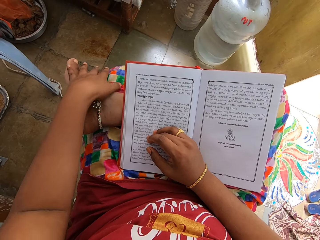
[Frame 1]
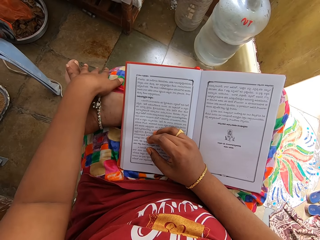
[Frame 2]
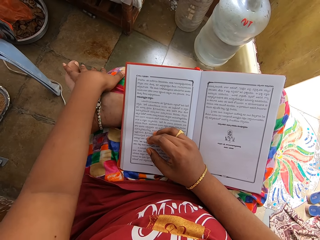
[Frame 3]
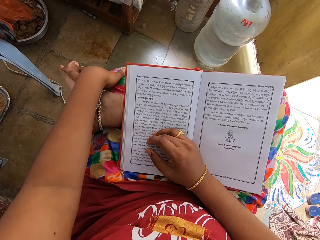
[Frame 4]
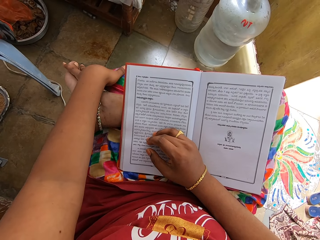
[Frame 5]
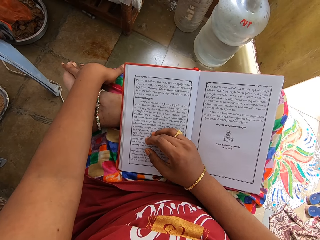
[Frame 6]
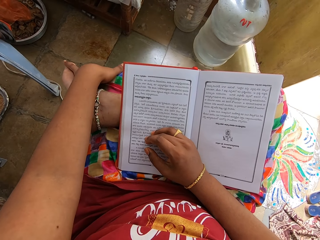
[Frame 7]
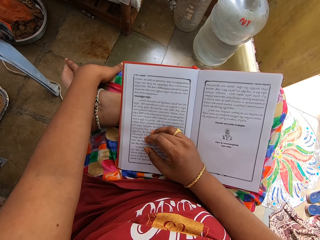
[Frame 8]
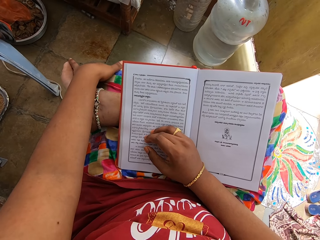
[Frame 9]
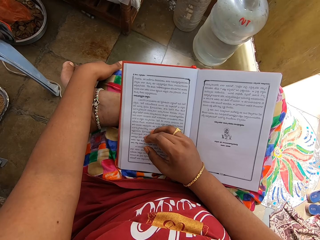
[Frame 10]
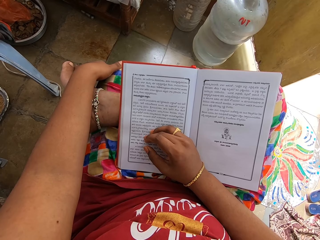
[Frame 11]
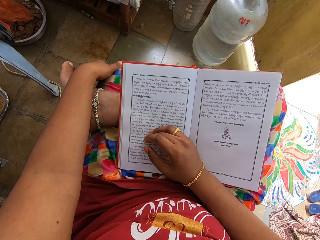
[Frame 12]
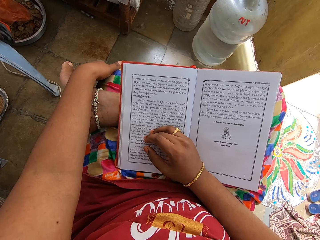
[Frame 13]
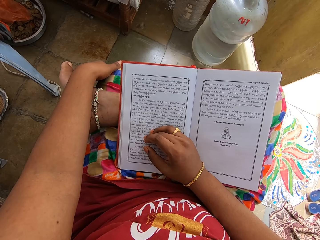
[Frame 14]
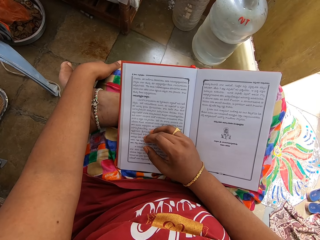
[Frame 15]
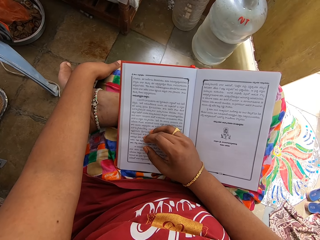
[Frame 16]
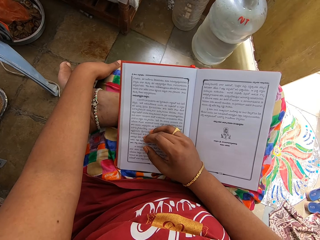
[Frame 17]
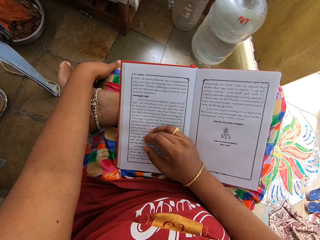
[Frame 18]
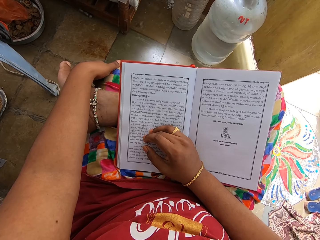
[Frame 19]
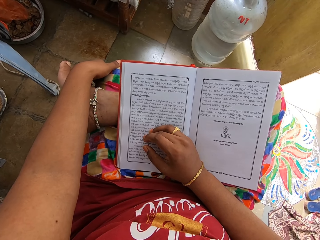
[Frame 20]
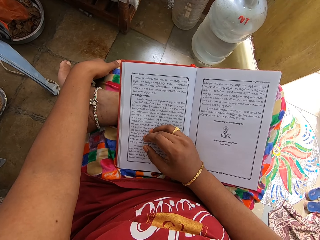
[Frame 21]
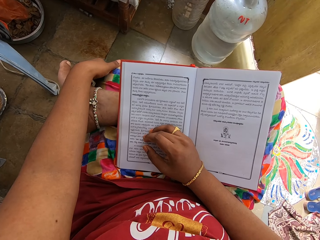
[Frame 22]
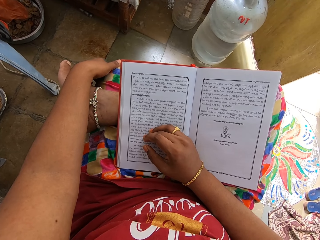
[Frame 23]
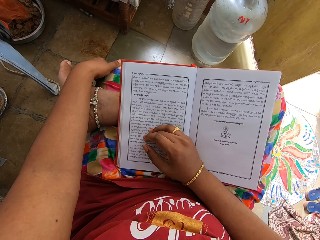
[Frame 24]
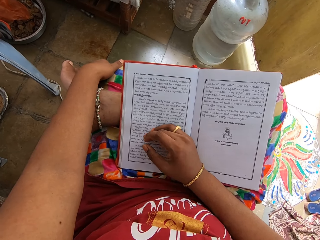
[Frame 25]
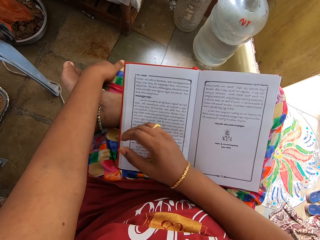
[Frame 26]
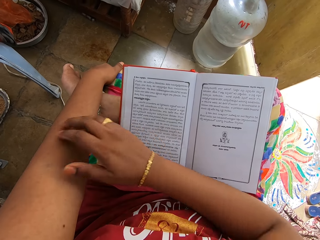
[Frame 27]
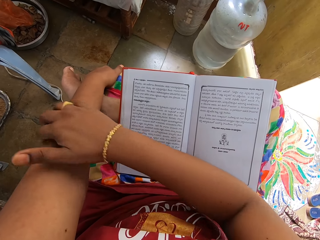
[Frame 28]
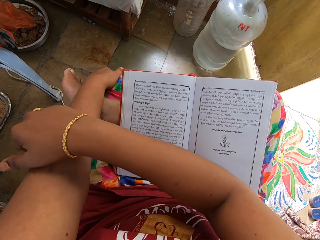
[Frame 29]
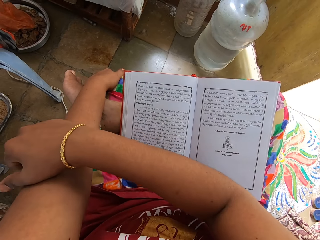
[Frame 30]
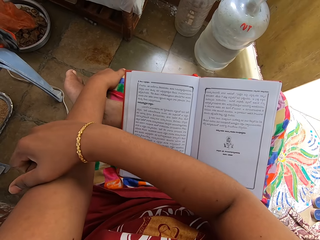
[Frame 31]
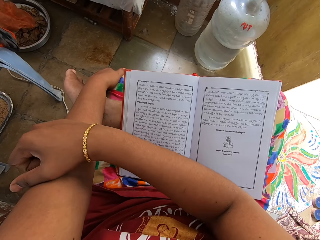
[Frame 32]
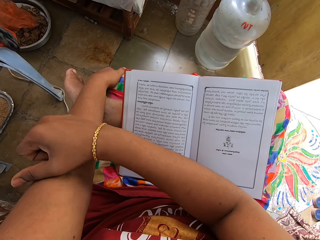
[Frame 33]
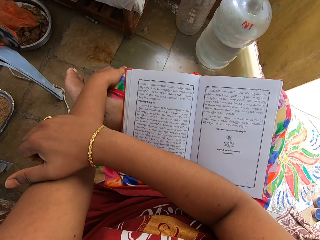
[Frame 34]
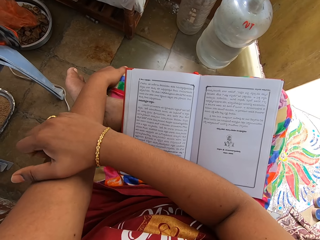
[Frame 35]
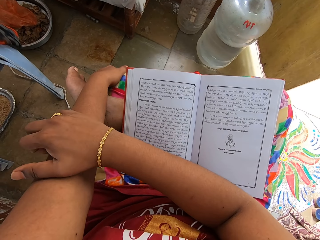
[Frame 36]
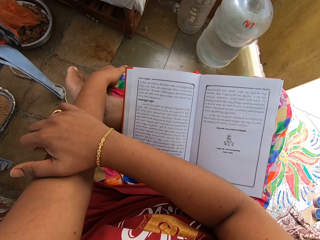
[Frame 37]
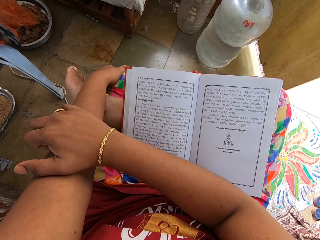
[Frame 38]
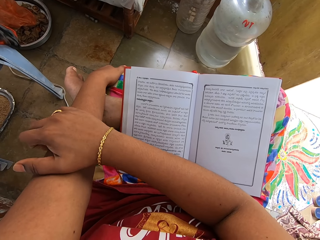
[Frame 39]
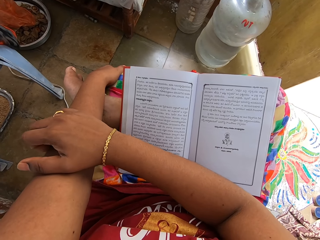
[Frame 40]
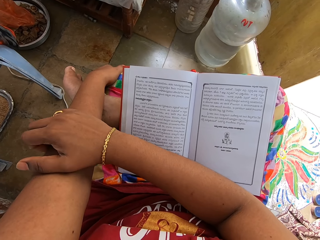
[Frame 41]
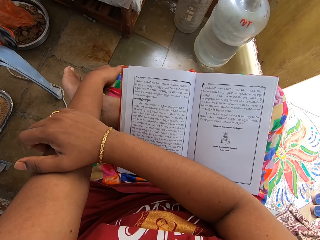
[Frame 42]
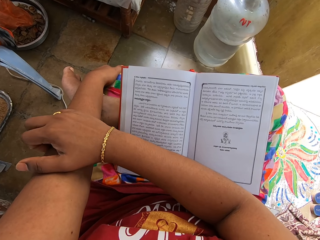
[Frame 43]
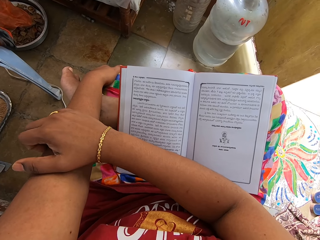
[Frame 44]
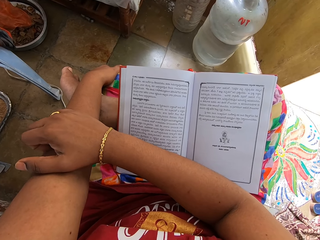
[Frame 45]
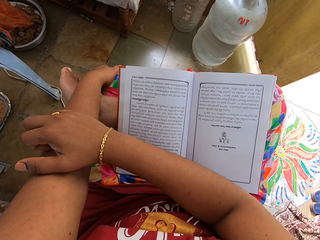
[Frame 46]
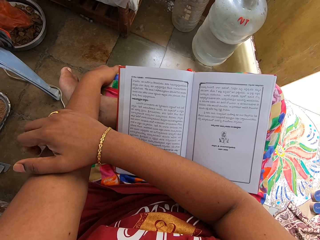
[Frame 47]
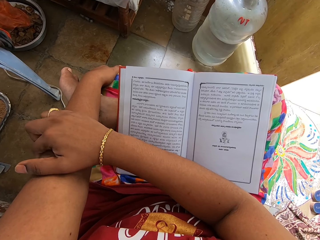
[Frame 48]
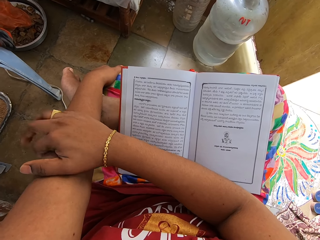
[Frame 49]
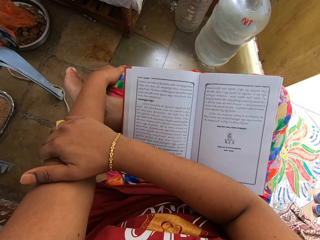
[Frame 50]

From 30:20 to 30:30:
The camera wearer rubs the leg. She touches her legs. She scratches her left hand.

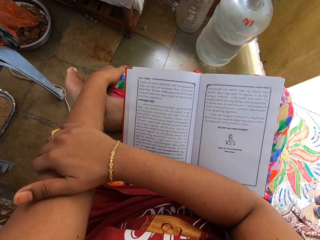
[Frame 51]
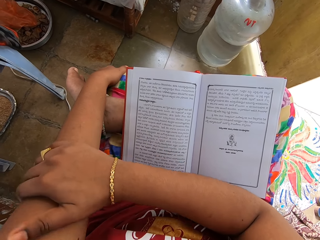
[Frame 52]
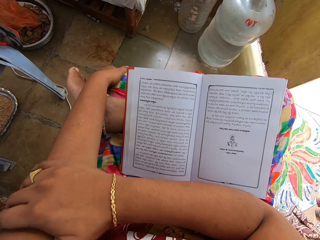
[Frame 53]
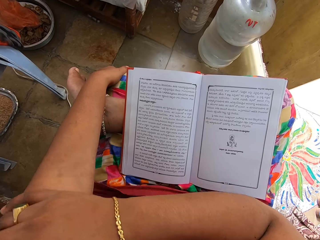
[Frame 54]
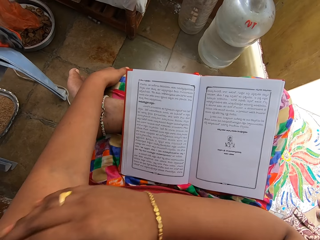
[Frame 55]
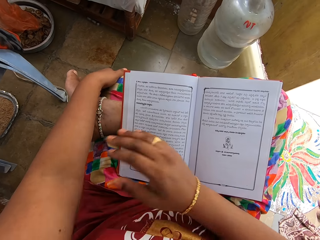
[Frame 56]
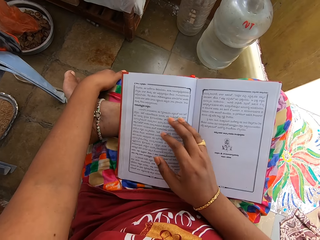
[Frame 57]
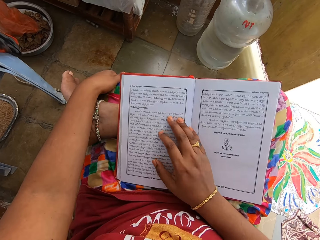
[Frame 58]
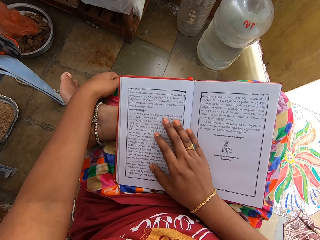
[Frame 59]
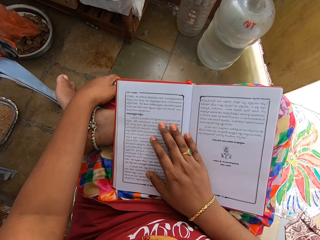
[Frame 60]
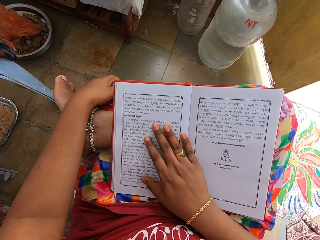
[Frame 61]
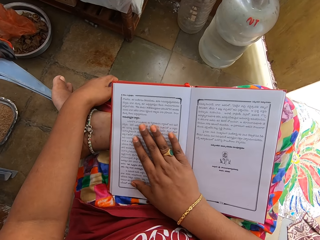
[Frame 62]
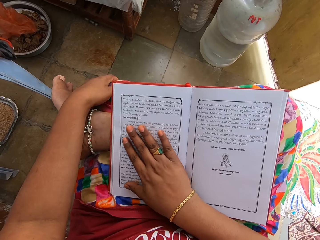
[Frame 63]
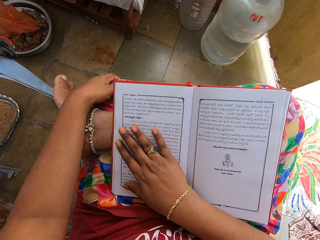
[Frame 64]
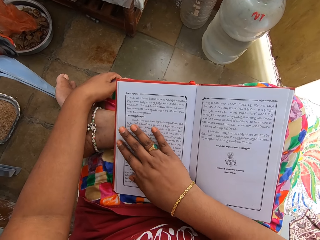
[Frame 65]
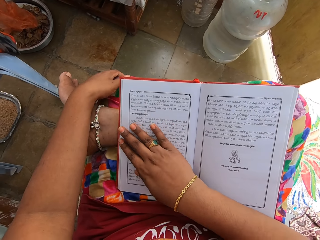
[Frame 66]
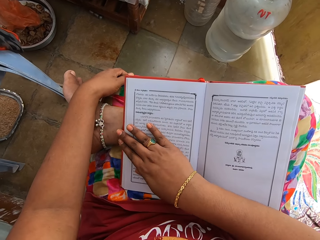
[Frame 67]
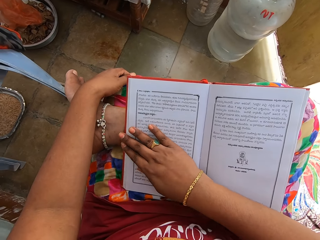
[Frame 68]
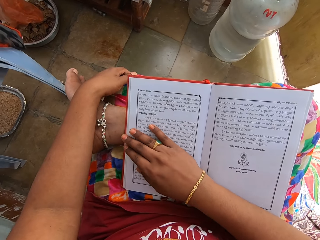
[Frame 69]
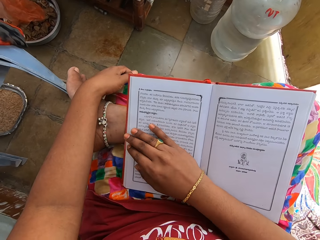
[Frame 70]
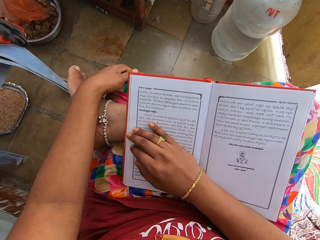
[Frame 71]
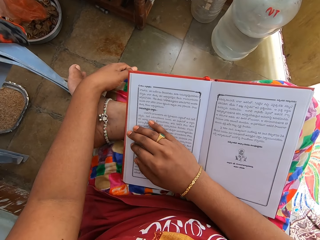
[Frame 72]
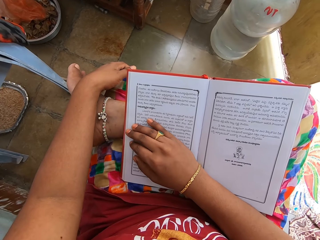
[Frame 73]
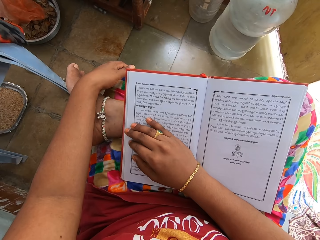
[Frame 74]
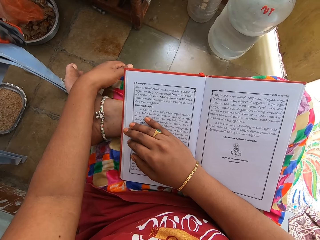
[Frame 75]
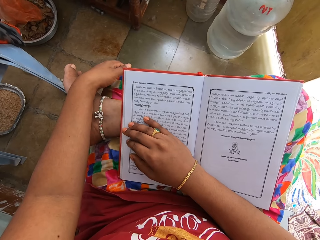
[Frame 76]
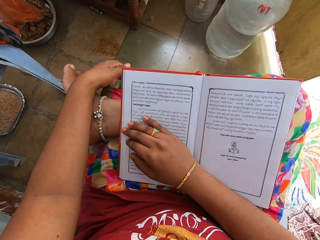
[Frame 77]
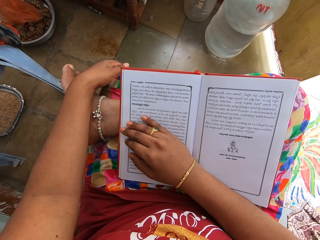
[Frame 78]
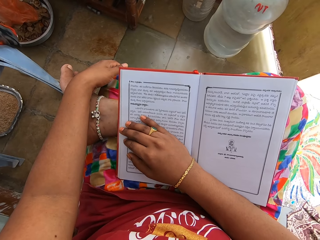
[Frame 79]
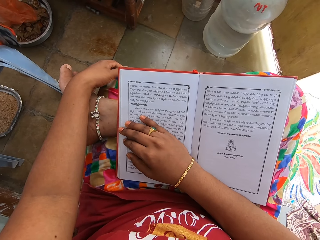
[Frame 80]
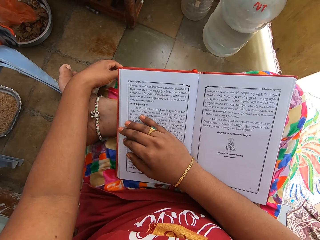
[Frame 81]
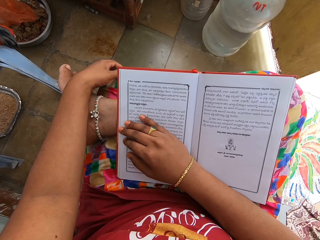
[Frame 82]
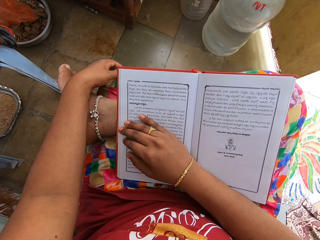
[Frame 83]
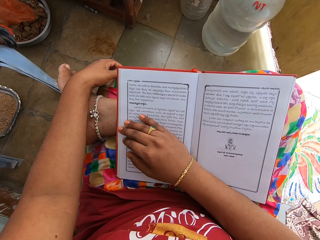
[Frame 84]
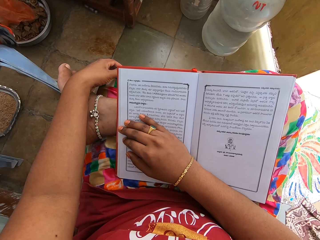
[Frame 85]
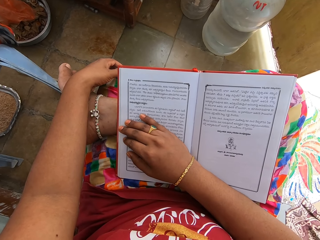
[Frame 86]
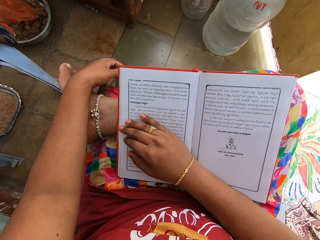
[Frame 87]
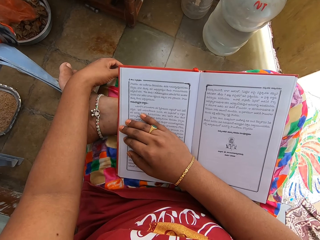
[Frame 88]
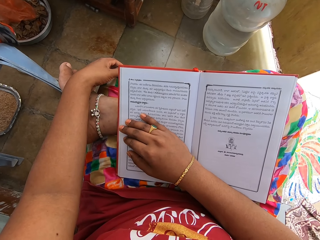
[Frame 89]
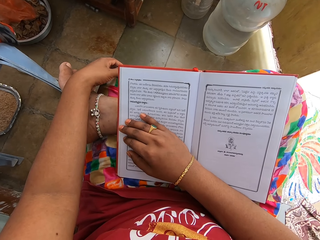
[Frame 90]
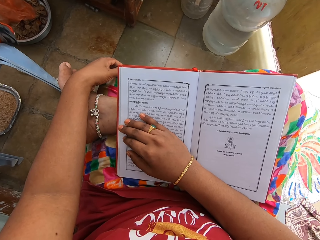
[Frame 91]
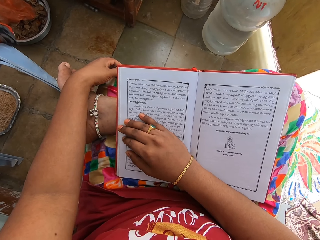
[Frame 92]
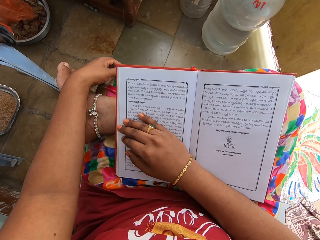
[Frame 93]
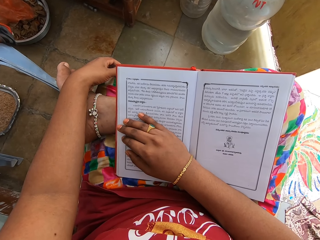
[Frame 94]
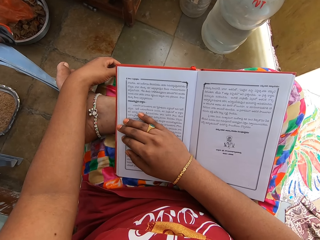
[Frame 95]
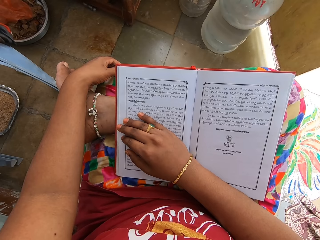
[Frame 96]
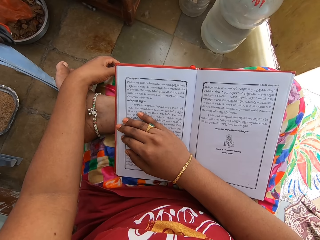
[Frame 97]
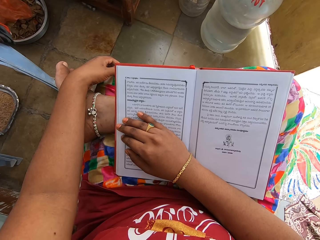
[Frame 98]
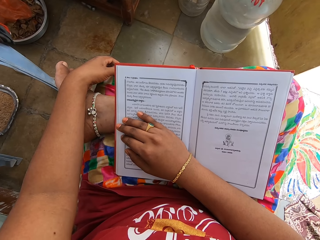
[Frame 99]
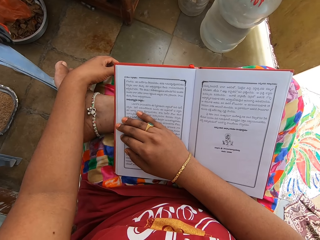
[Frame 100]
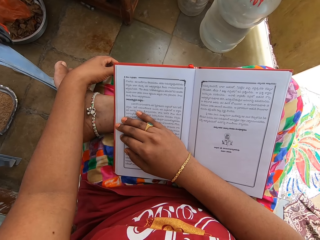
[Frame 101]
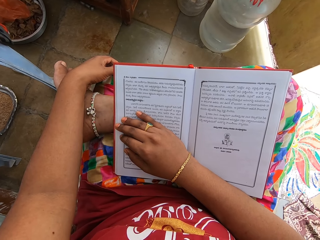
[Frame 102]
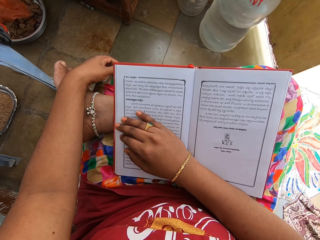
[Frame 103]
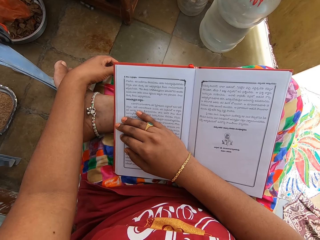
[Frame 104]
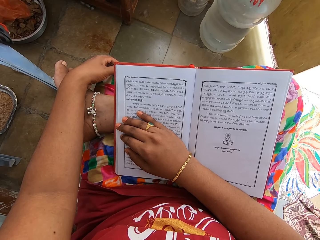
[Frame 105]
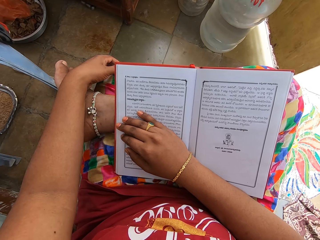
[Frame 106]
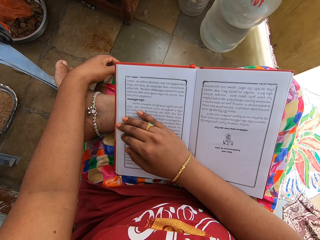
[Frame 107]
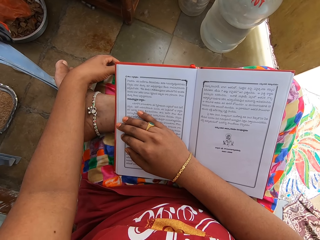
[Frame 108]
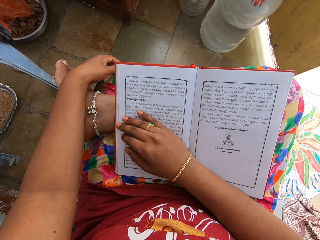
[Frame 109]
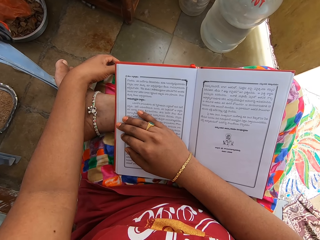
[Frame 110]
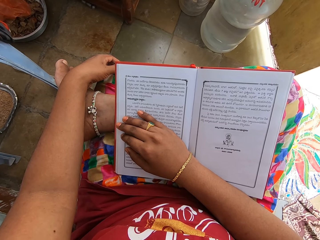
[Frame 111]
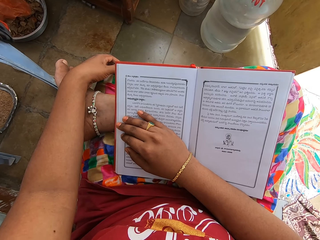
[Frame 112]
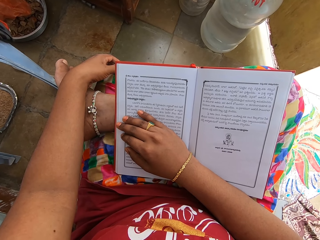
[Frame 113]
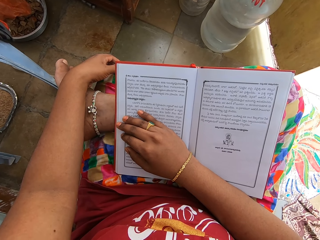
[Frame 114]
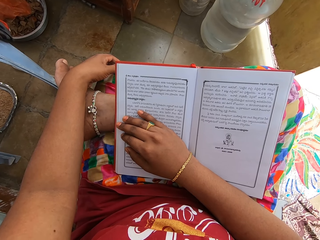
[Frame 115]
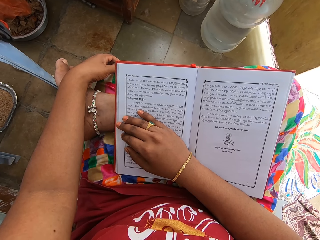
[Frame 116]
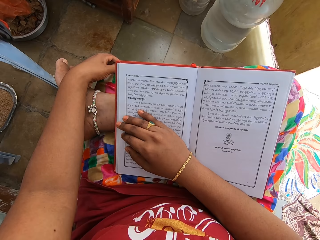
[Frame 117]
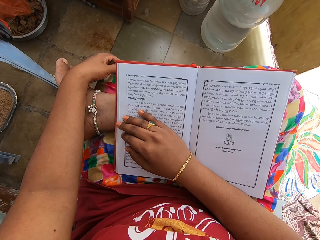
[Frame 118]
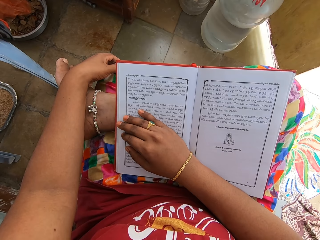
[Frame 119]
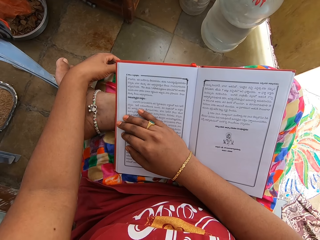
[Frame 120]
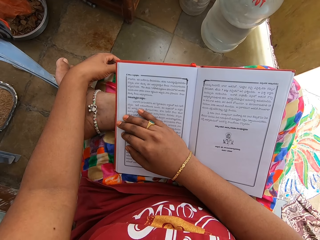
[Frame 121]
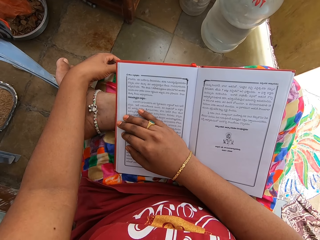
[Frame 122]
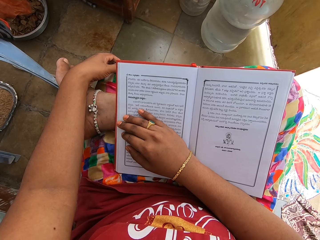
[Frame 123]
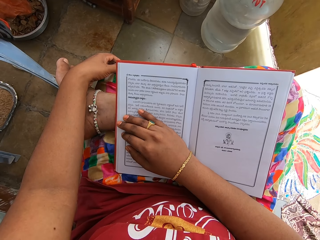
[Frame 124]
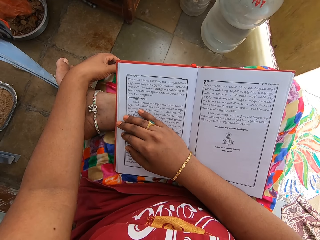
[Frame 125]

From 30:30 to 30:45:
The camera wearer presses the book. She places her right hand on the book. She slides the hand on the book.
